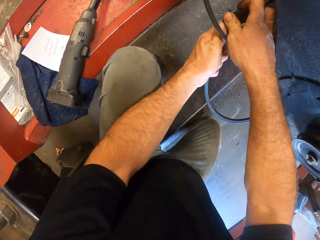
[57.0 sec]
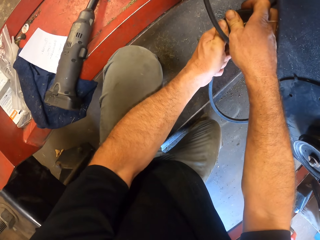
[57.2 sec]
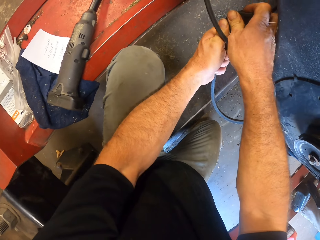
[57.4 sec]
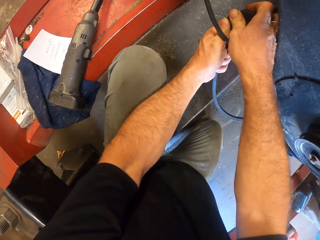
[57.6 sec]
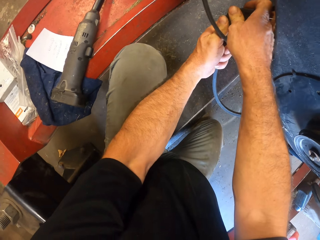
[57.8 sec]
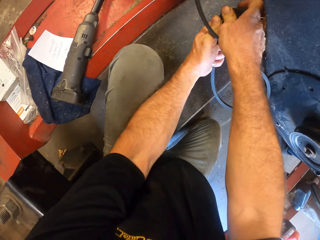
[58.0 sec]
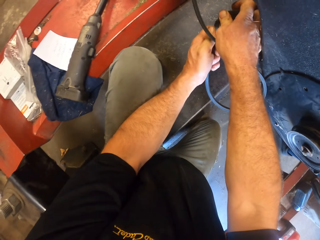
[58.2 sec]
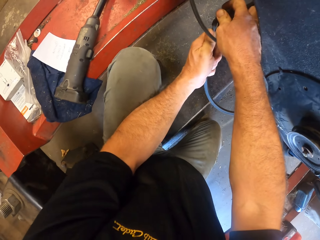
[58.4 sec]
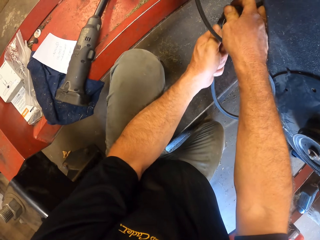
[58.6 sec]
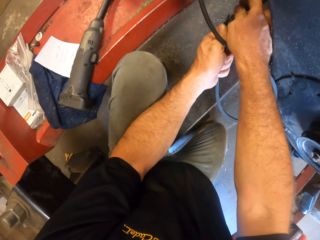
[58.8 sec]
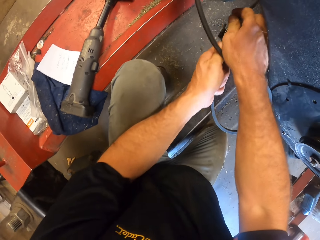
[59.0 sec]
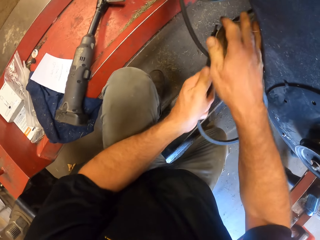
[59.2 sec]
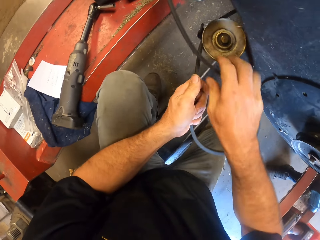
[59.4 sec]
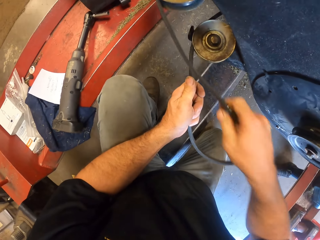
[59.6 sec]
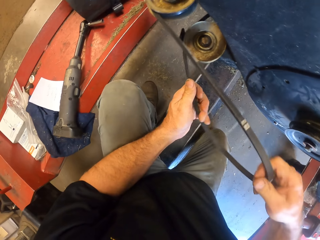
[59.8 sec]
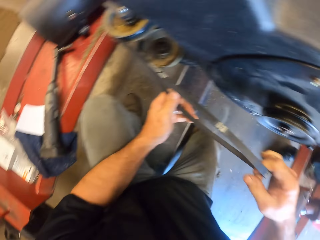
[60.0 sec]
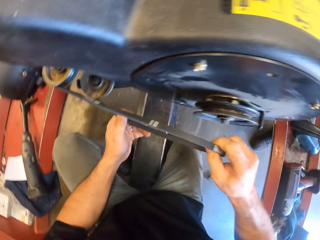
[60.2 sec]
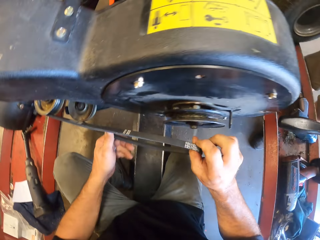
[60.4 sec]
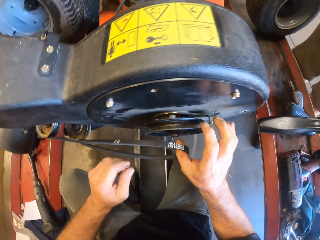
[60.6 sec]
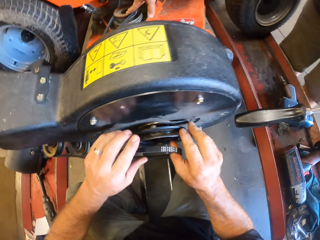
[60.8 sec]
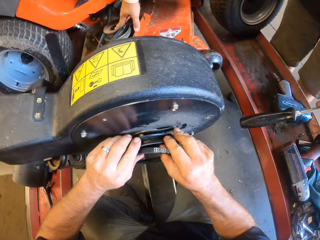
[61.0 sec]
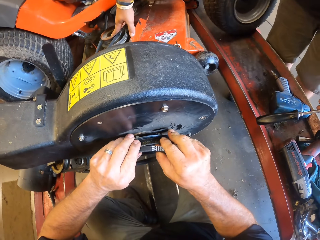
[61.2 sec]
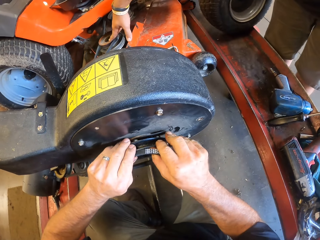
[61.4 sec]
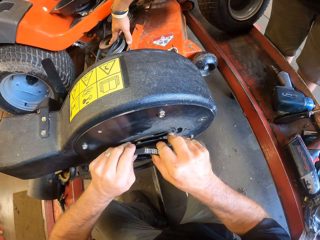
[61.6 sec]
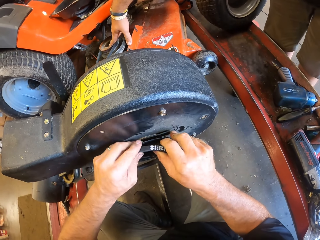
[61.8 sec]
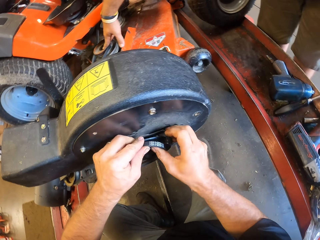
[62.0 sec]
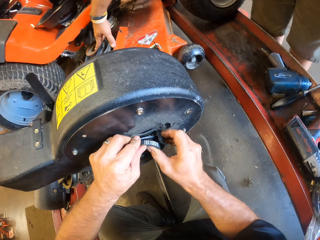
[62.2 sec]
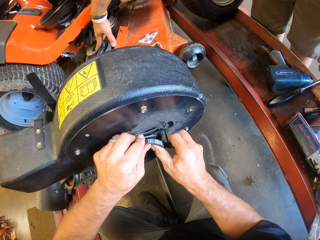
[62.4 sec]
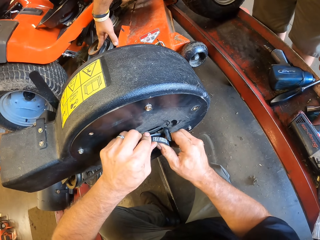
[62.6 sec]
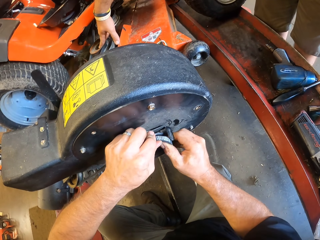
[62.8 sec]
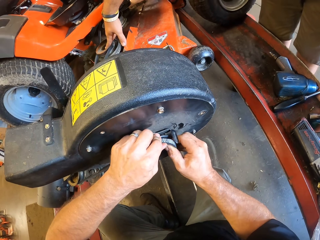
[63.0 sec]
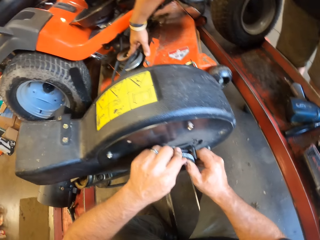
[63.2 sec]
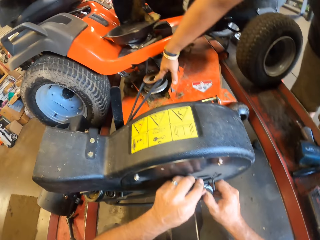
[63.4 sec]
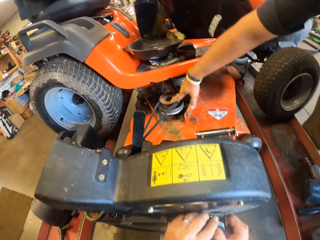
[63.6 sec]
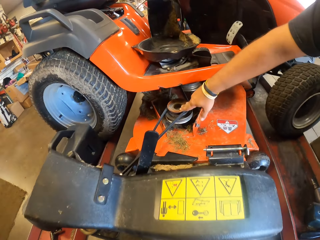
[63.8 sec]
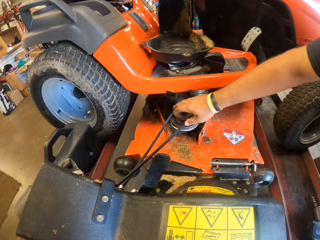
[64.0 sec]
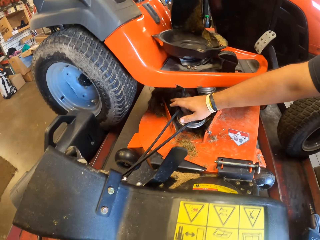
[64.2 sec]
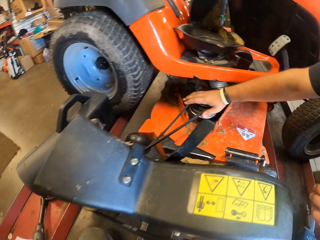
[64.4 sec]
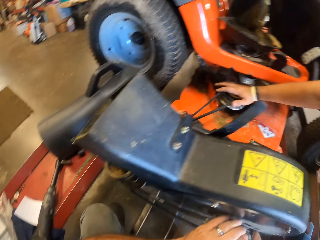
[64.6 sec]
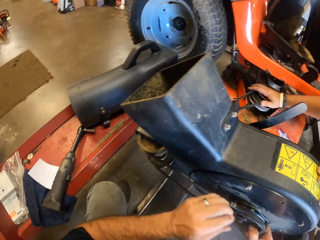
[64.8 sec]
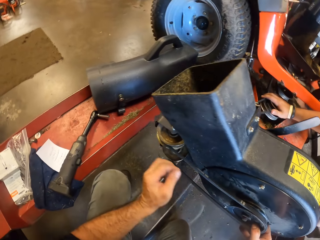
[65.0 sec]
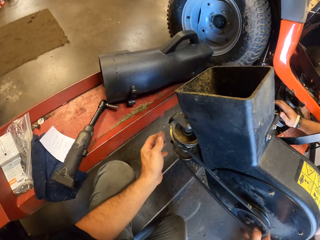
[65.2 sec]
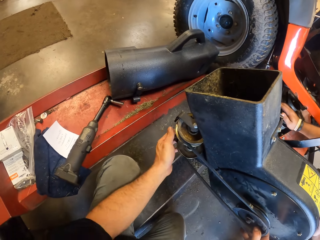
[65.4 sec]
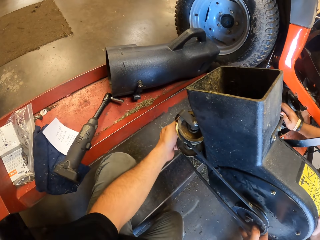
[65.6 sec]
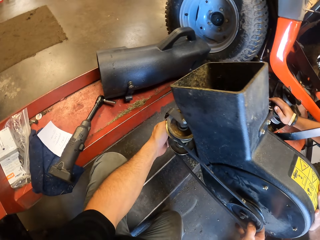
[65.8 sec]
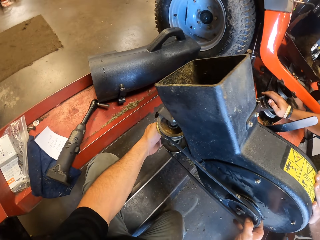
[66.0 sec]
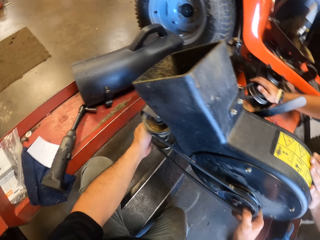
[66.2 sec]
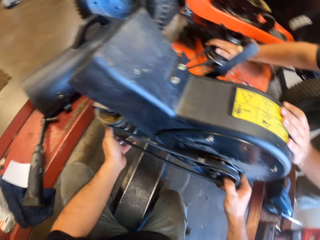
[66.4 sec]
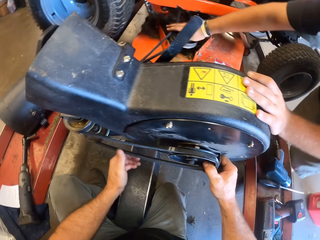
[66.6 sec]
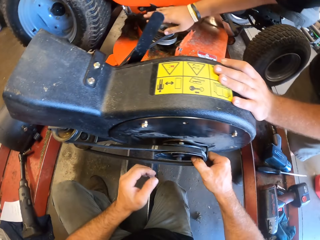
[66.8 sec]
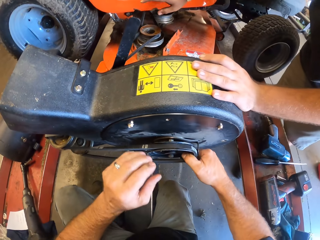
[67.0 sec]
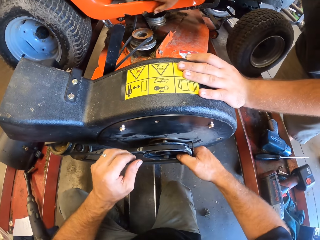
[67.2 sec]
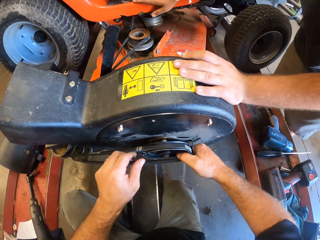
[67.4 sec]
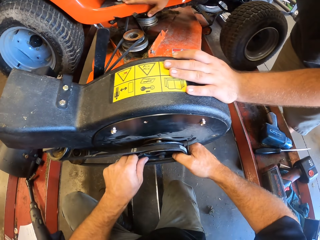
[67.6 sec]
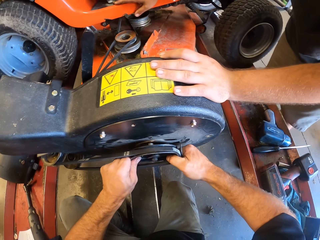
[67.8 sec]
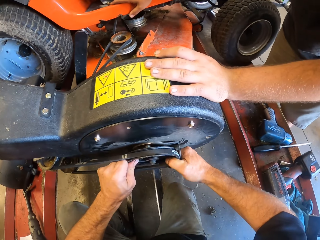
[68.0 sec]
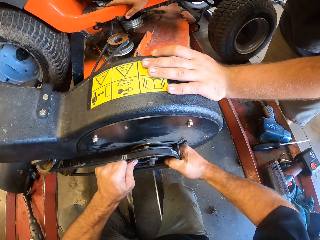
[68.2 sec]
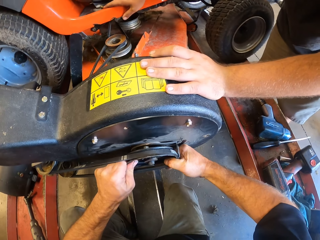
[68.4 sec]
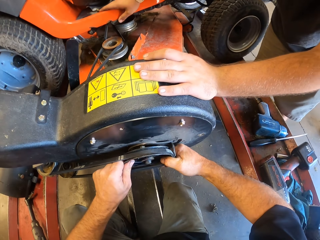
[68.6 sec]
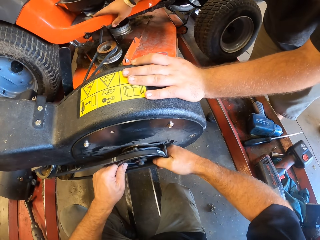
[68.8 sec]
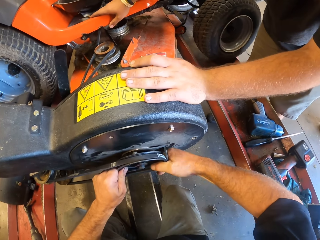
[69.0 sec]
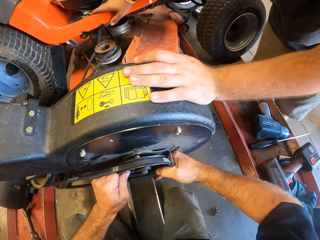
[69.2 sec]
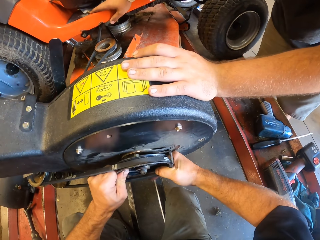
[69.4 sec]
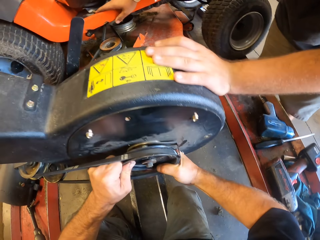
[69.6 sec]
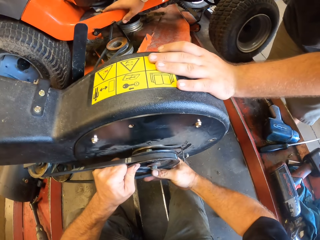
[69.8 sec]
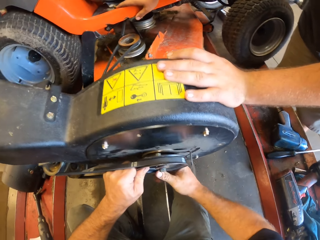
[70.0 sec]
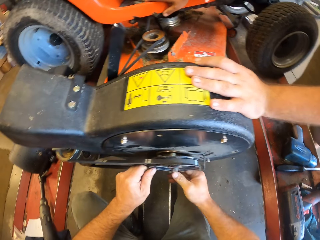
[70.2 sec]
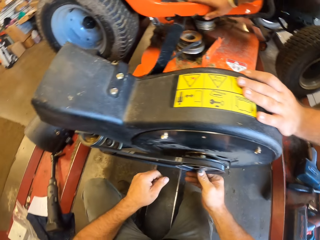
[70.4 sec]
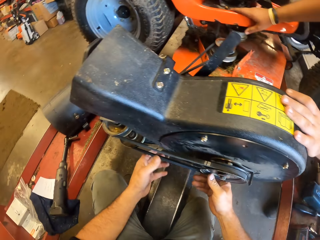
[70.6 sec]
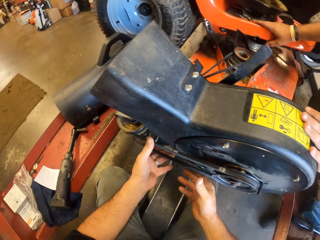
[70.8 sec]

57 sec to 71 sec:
A person puts a hand on a lawn mower machine. The camera wearer fixes the lawn mower bladder on the lawn mower machine.

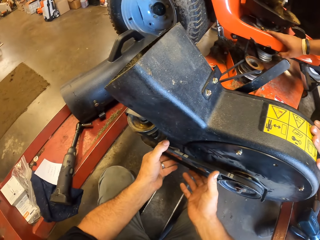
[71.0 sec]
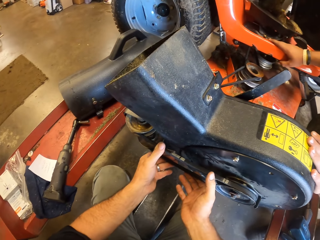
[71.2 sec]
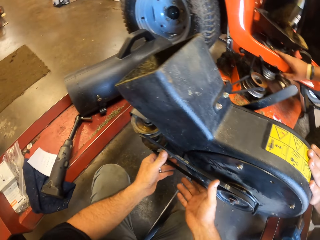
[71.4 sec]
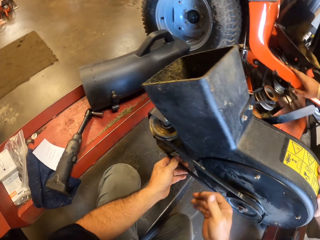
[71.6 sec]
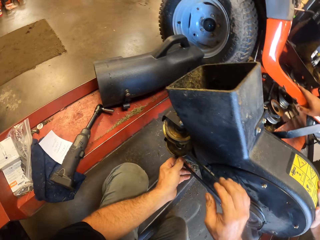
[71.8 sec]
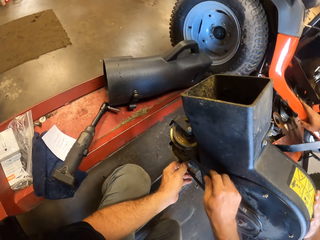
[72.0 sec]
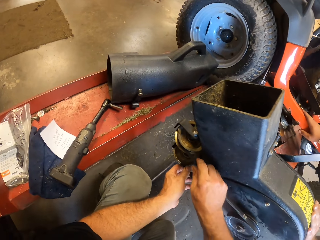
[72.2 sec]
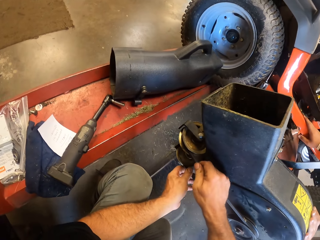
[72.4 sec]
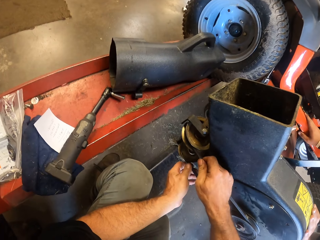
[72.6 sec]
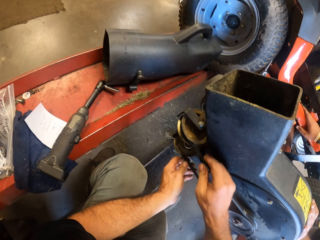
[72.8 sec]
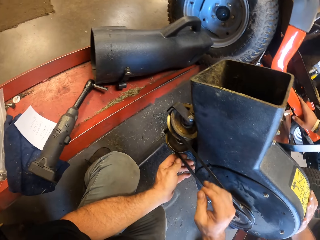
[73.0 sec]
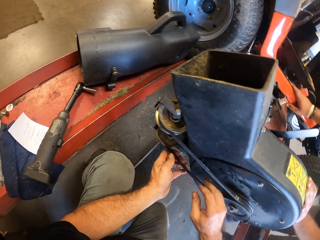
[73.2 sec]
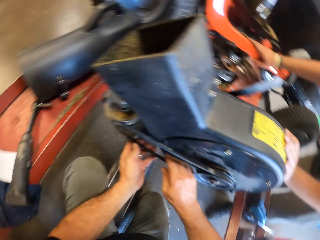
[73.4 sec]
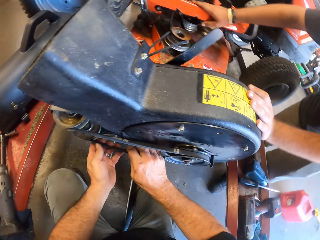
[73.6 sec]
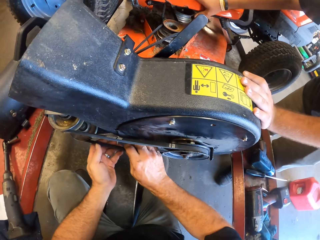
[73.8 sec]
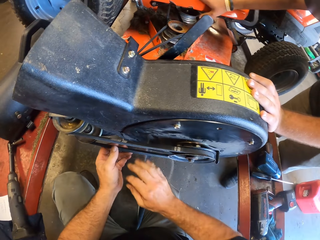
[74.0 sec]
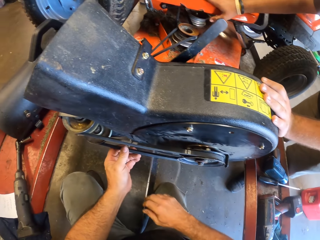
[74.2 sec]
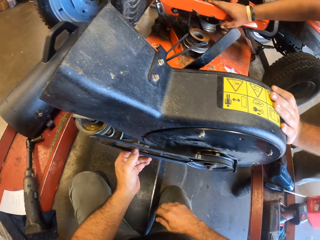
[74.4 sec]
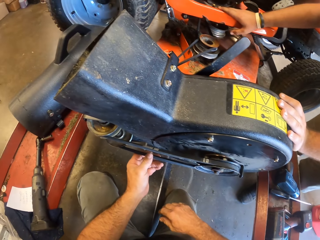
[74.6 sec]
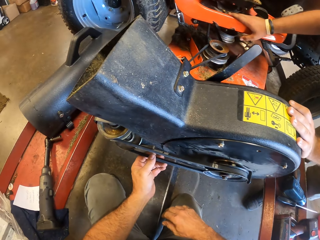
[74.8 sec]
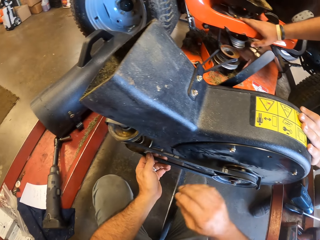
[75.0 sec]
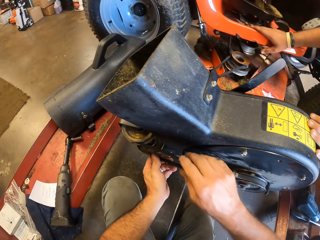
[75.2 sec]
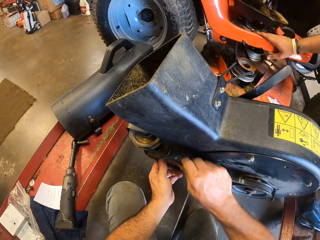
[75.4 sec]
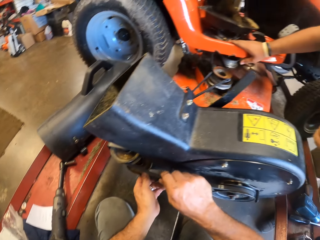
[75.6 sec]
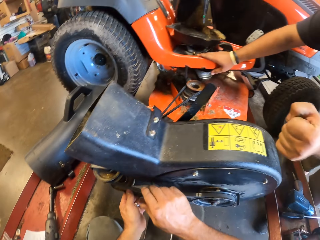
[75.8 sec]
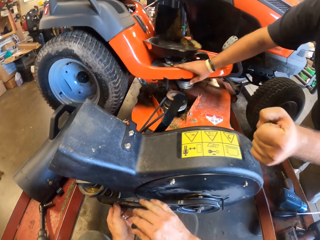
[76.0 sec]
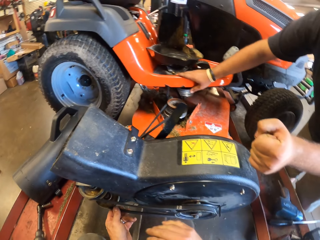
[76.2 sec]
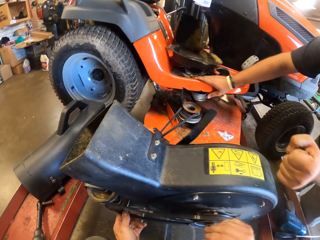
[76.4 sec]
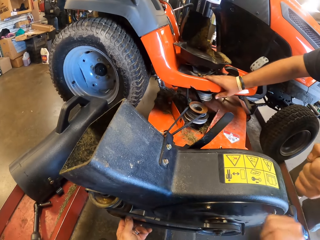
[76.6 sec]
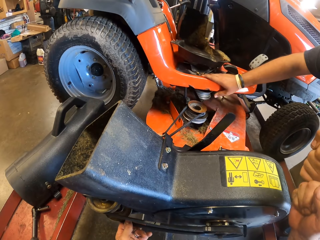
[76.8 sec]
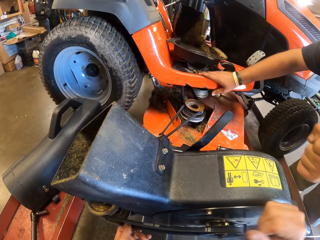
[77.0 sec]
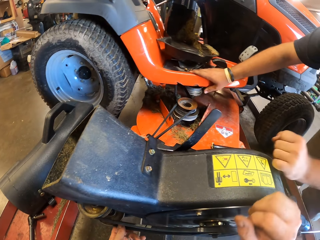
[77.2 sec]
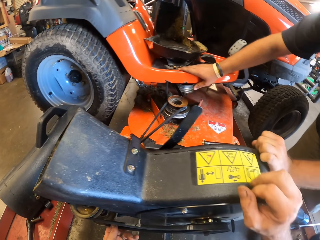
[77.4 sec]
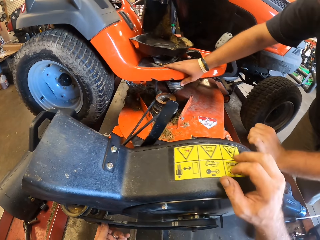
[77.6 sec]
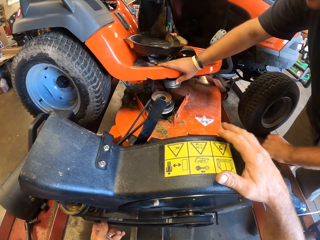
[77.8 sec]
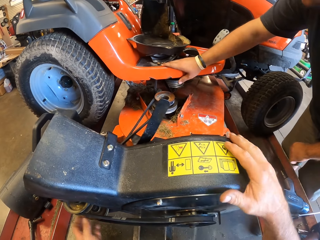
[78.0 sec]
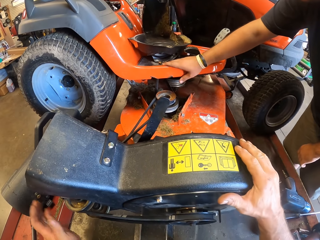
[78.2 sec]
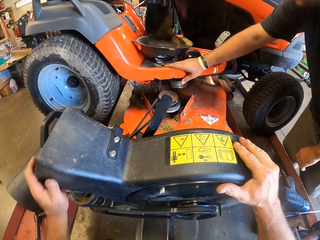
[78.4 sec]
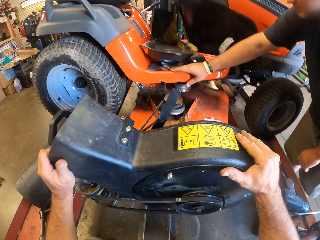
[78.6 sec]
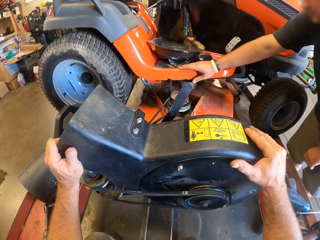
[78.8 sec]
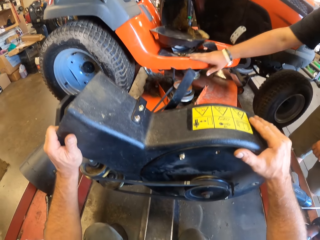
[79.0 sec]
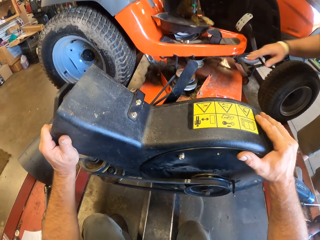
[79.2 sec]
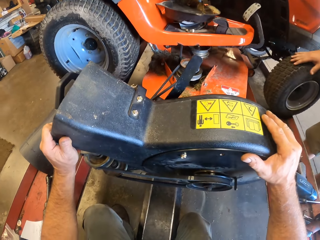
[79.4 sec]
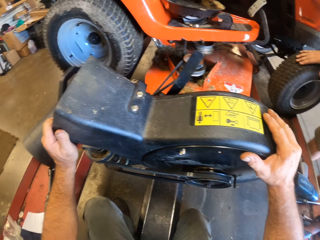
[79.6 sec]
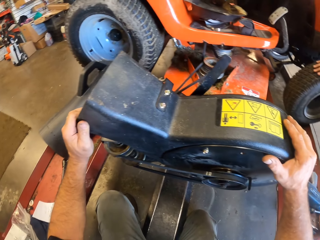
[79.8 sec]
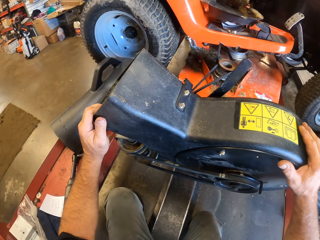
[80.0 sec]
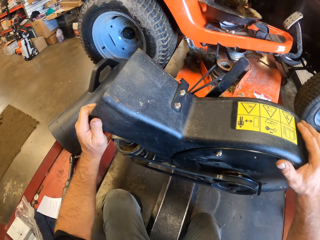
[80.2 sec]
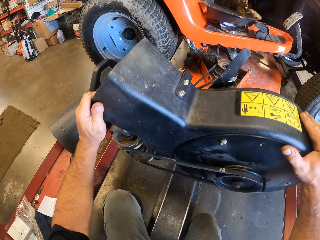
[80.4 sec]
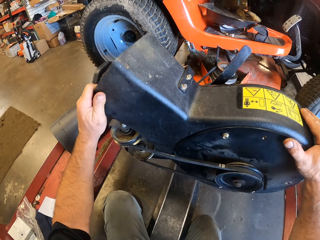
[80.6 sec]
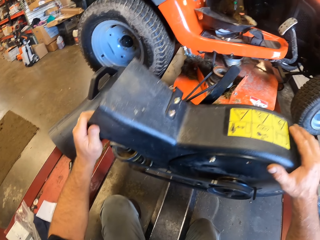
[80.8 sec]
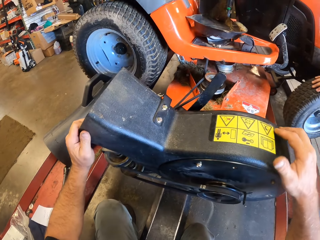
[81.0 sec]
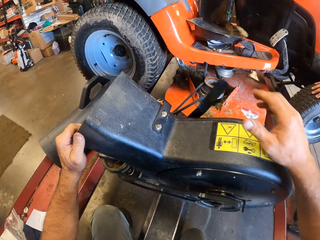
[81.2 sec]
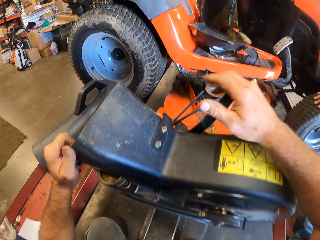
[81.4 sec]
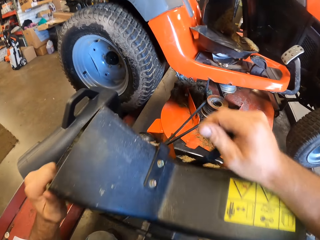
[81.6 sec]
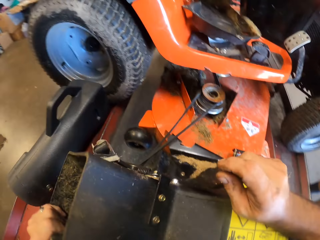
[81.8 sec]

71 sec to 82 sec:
The camera wearer hits hands together with a person. They fix the lawn mower machine.
